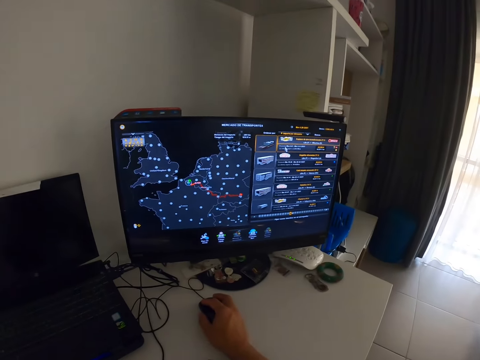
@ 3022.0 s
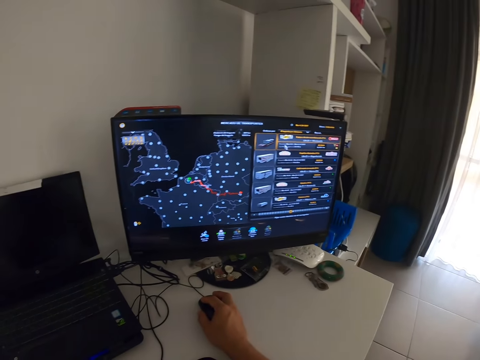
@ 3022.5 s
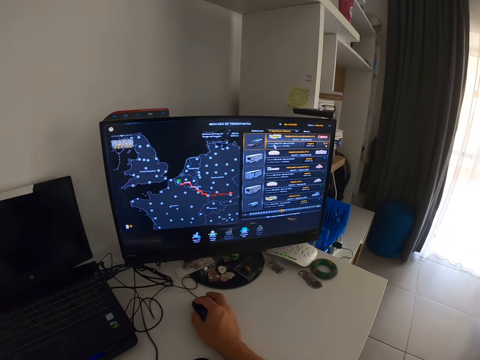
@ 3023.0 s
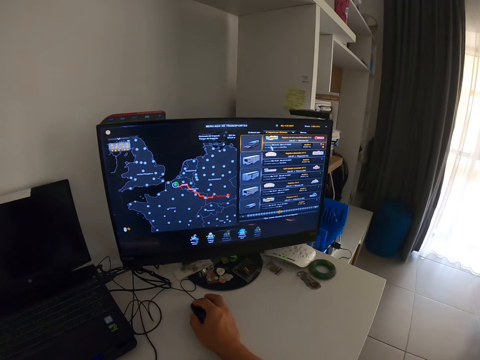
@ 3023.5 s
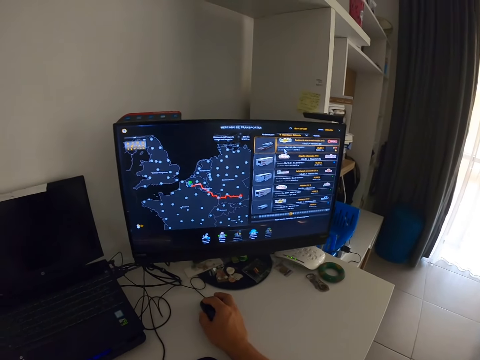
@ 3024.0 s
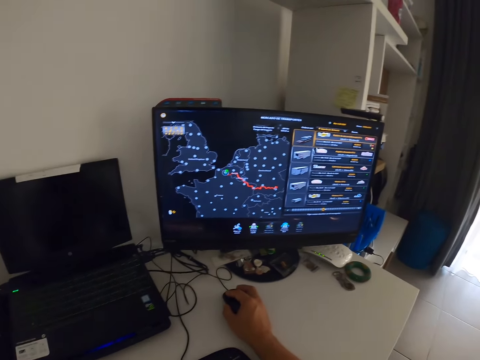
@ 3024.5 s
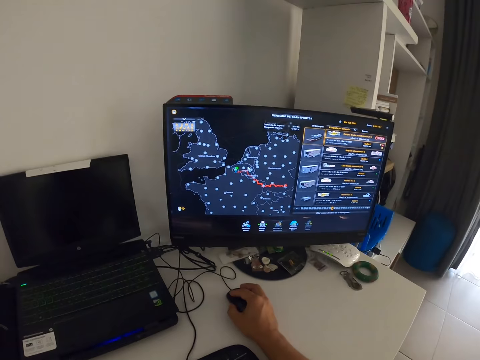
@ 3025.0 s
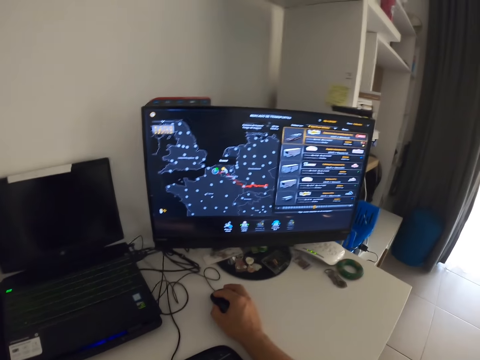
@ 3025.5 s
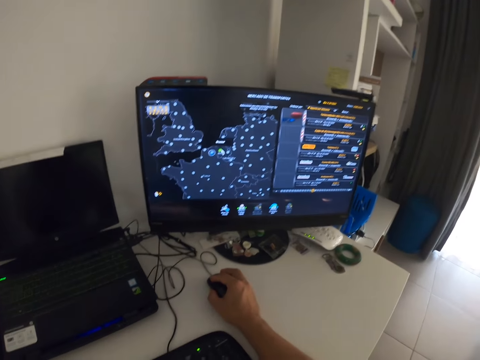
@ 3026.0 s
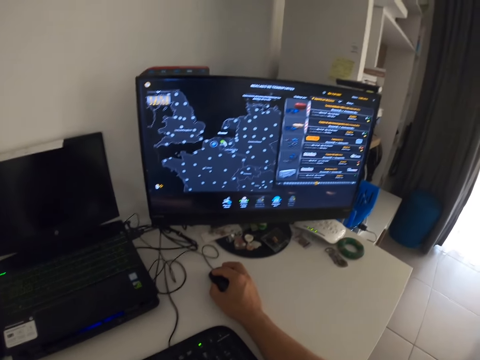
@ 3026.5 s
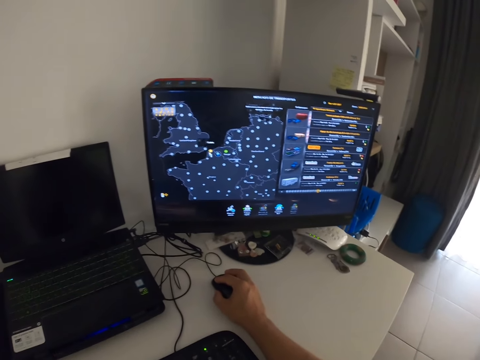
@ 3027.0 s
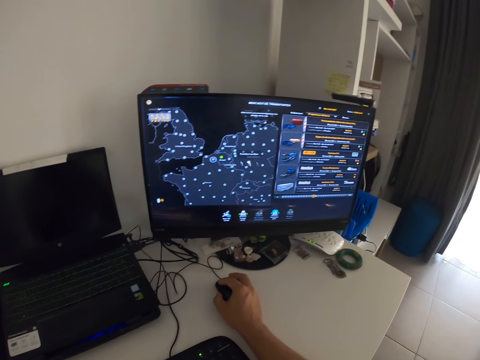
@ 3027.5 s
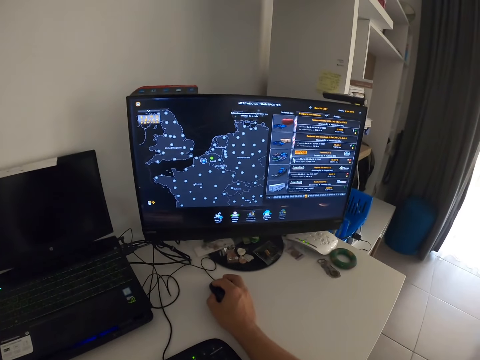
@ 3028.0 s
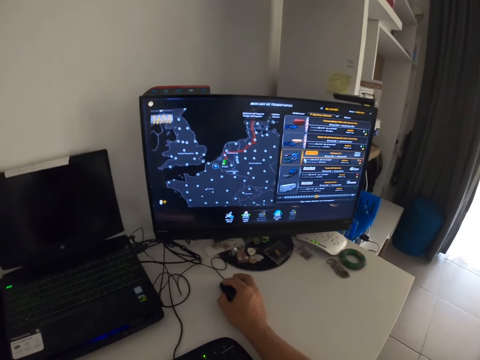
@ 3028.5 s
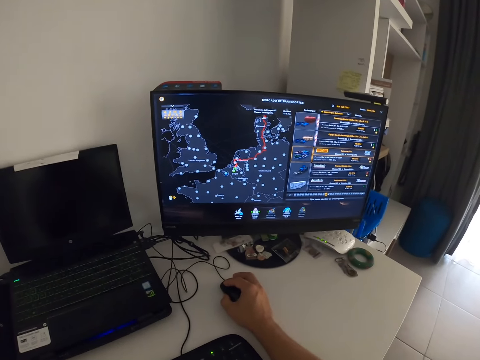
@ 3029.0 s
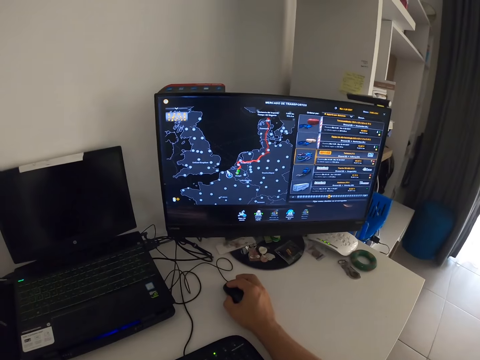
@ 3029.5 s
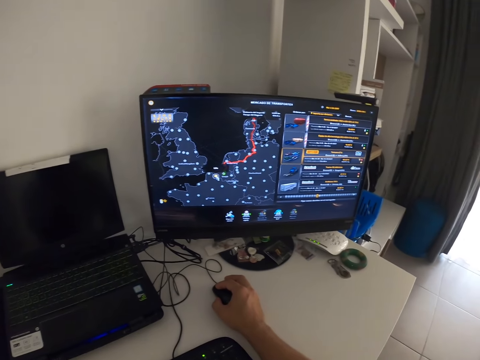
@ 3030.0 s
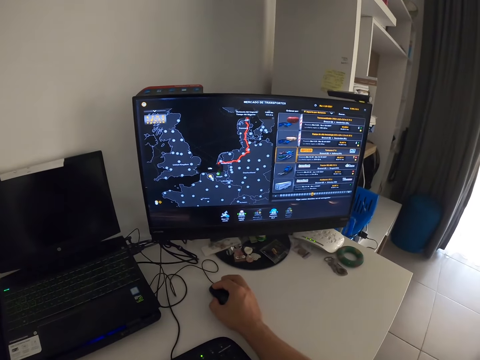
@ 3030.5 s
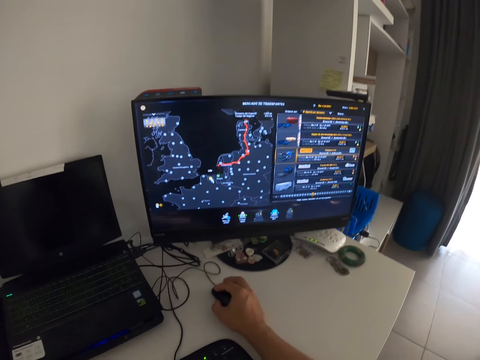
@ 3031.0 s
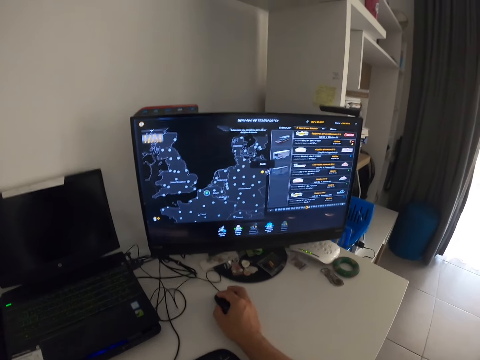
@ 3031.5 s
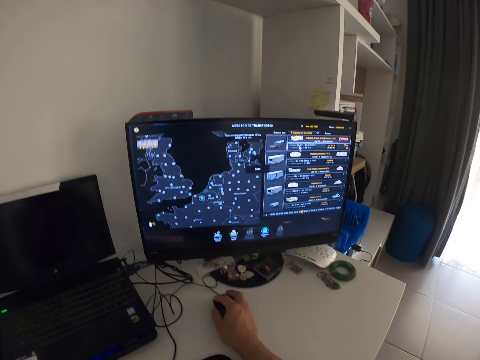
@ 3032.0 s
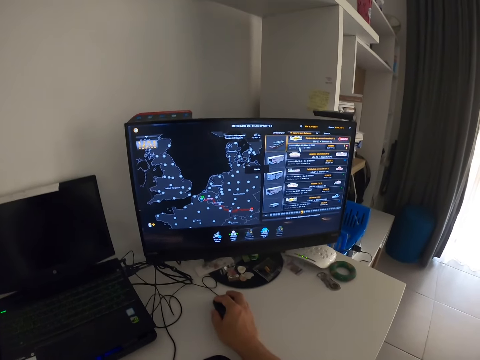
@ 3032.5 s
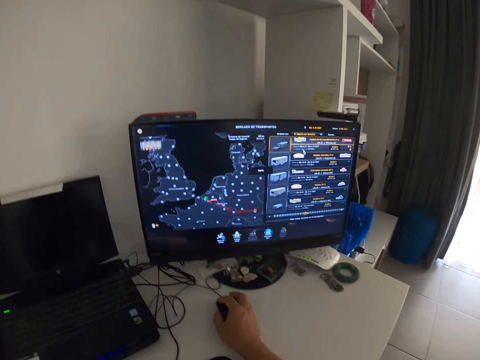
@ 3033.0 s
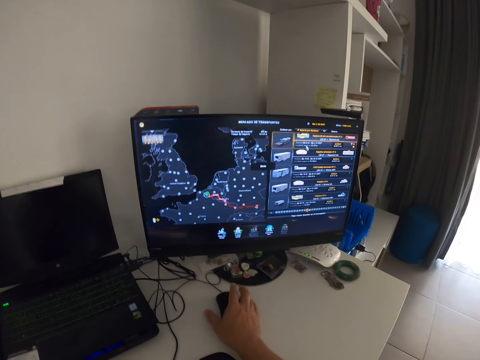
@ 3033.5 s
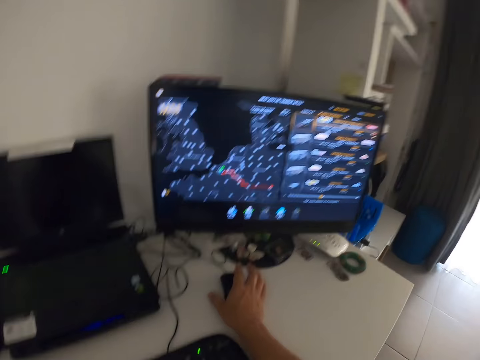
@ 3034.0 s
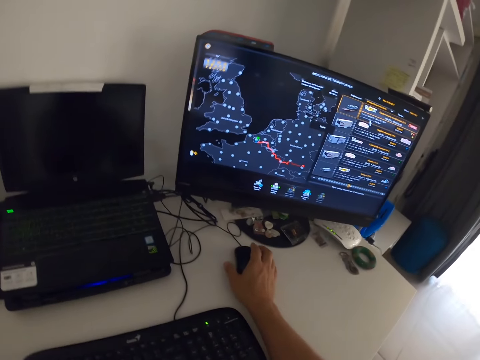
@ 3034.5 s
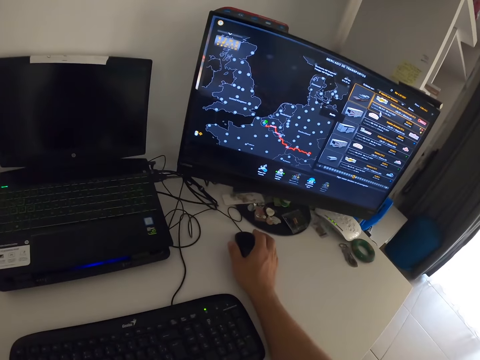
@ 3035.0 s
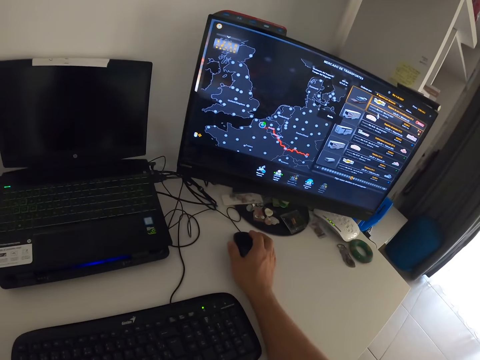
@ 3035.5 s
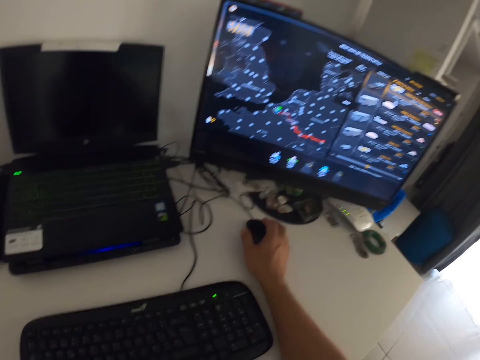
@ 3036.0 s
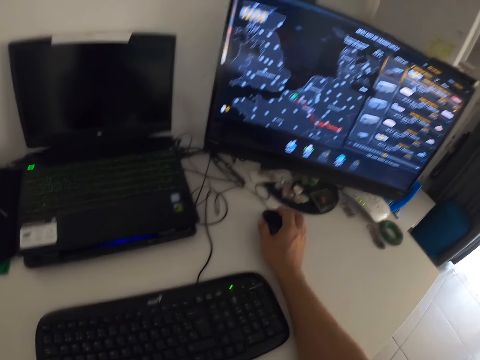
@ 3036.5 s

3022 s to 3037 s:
The camera wearer selects a game on the computer.

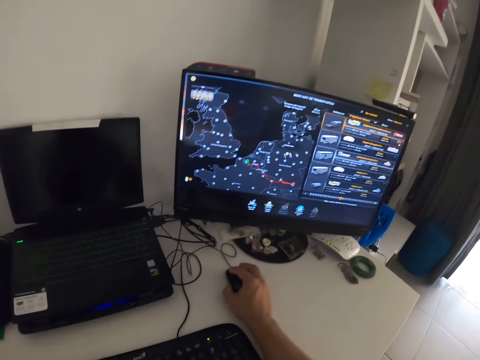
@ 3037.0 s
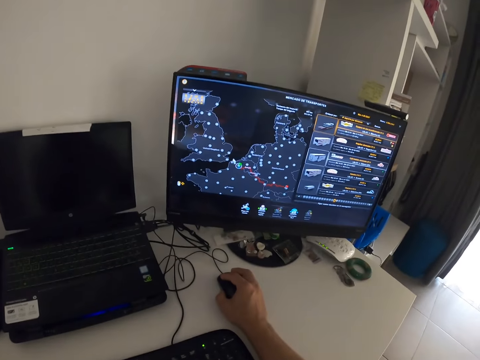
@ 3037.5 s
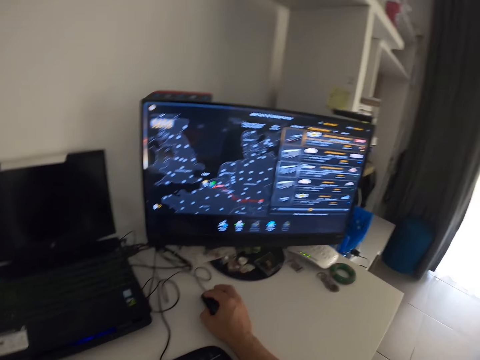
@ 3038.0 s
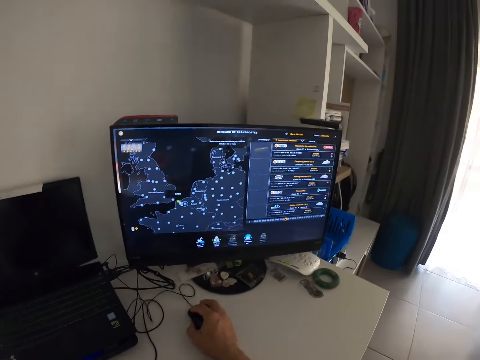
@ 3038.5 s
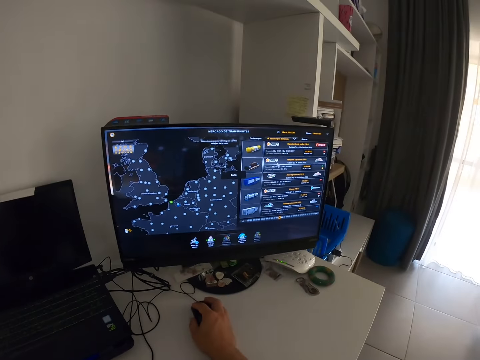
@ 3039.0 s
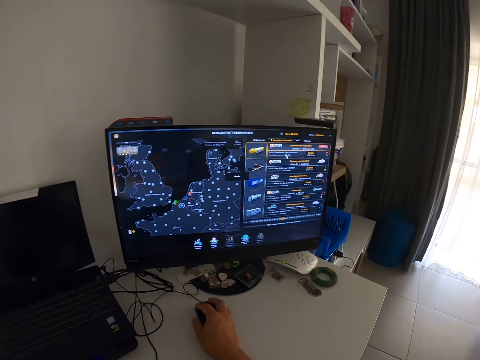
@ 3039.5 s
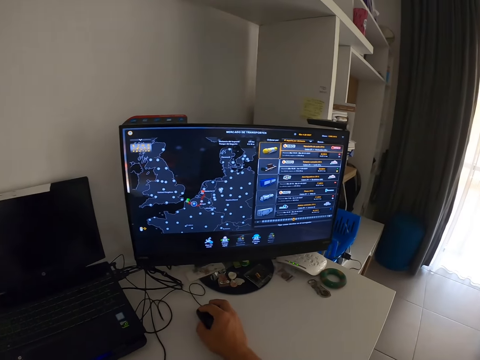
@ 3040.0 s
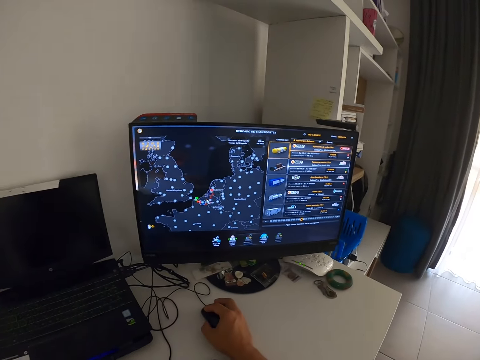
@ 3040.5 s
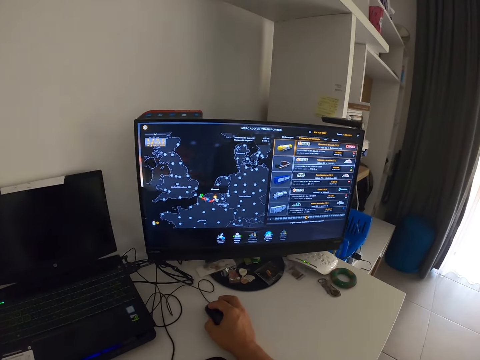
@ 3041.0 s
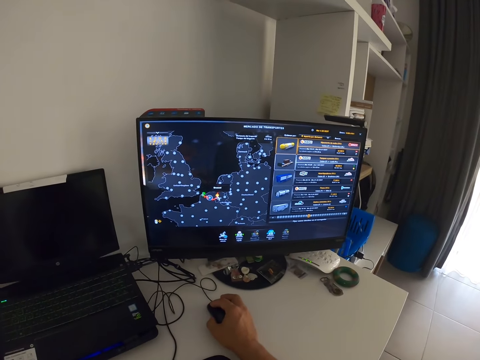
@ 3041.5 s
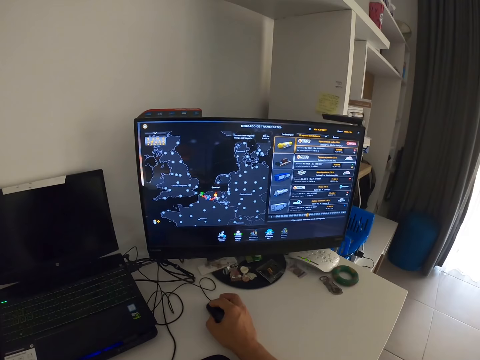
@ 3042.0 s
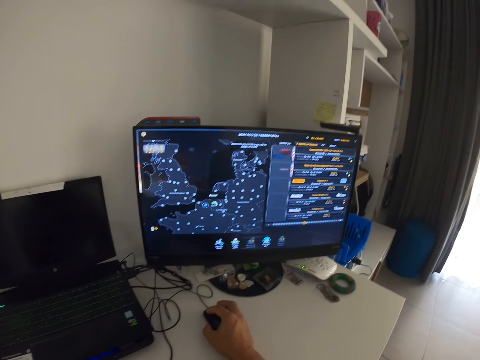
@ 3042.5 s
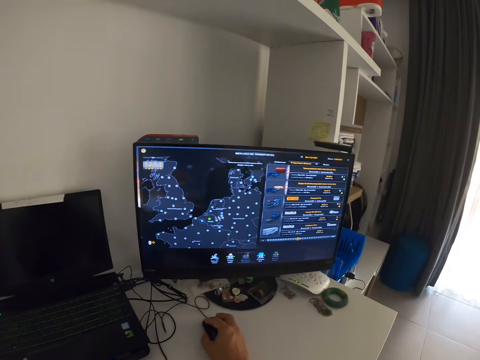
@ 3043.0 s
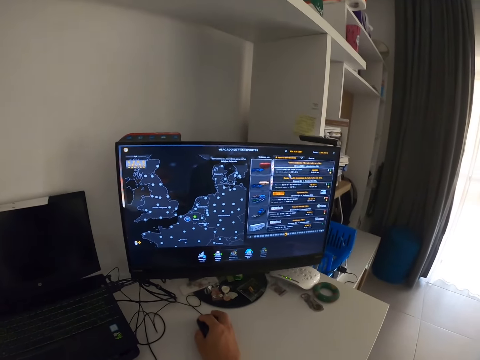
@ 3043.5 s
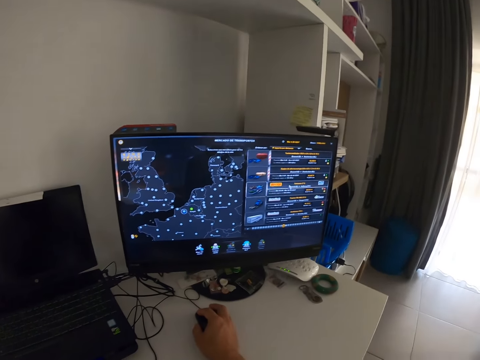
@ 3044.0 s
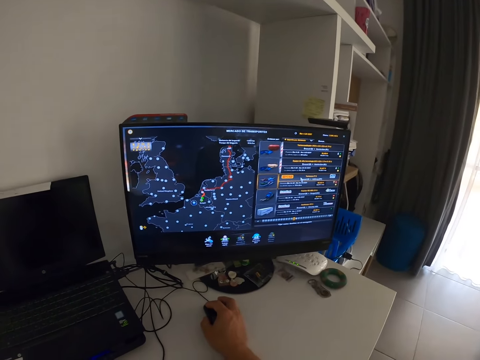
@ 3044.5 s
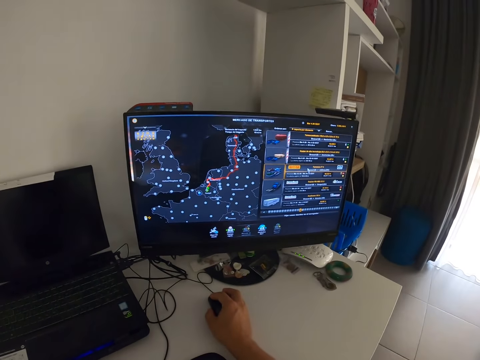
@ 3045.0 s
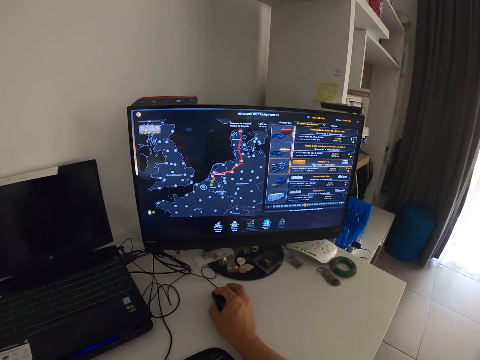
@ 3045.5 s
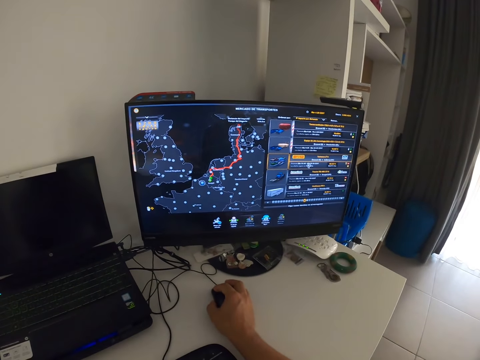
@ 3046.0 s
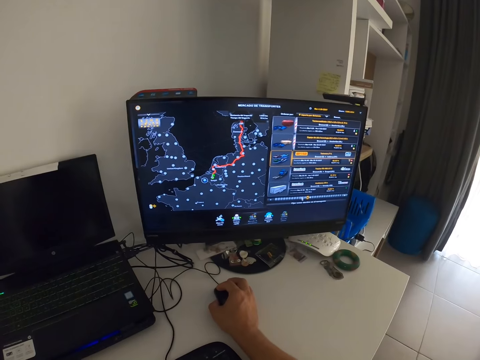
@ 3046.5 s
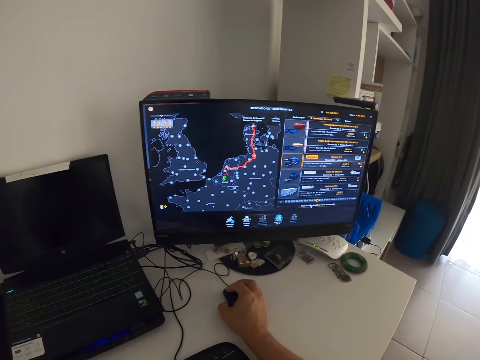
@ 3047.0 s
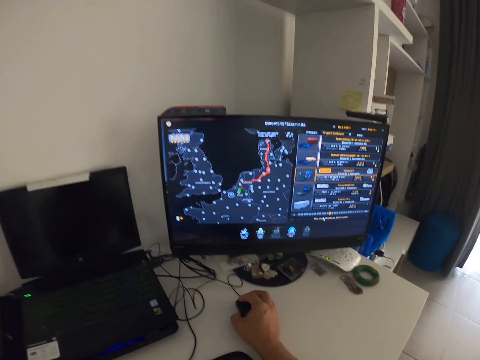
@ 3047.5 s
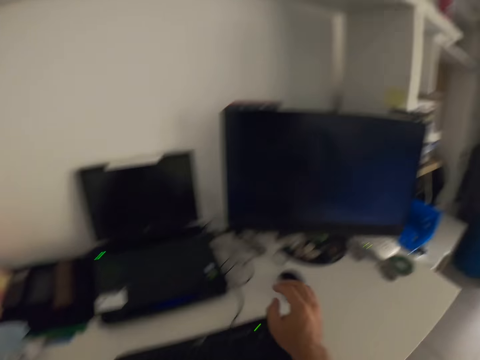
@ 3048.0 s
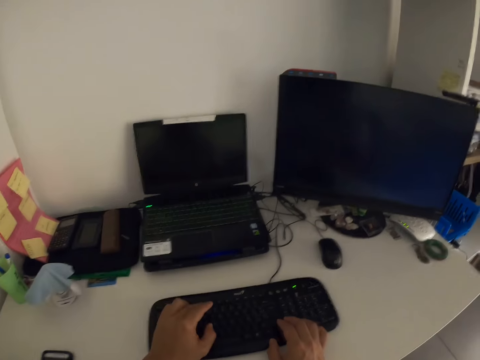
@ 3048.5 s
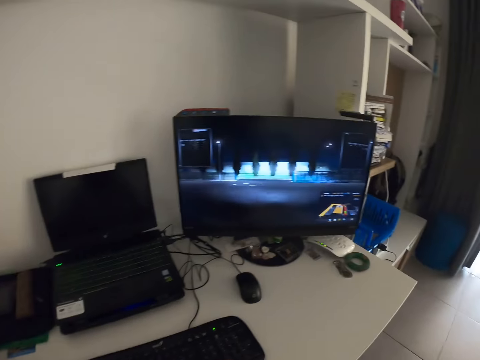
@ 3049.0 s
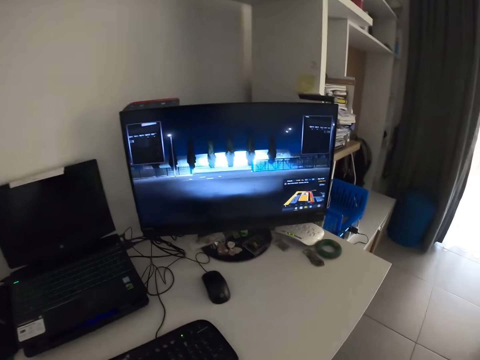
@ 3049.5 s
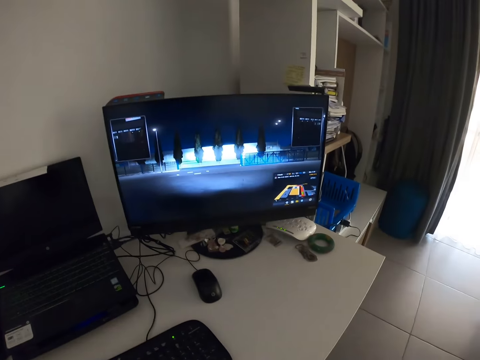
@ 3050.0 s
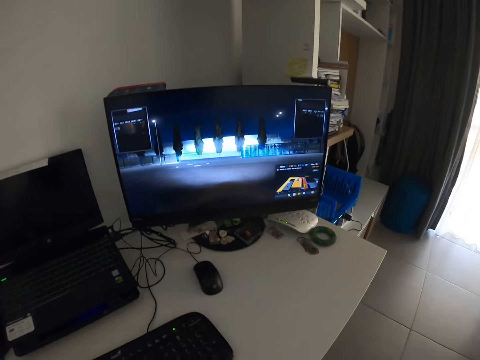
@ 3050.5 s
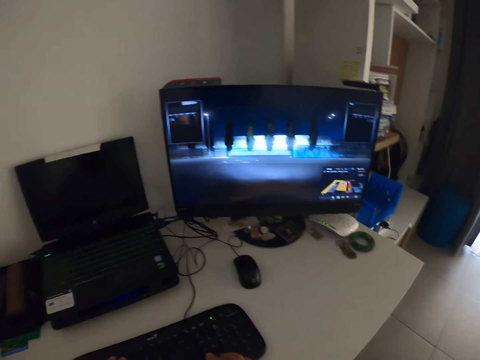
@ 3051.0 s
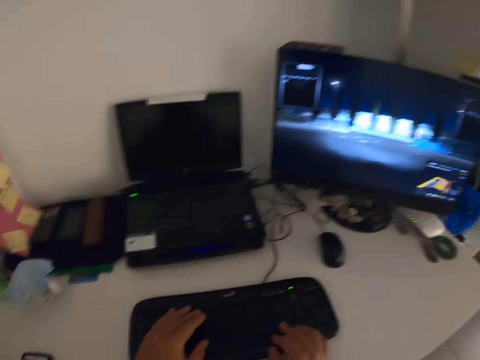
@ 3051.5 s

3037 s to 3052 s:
The camera wearer types on the computer keyboard.
